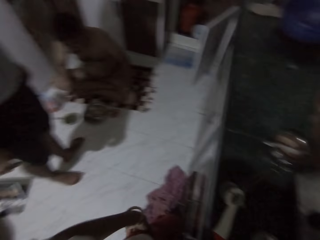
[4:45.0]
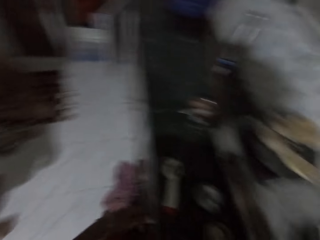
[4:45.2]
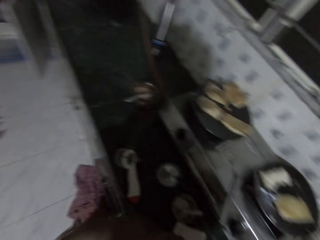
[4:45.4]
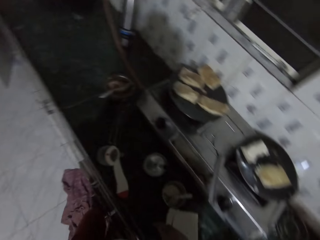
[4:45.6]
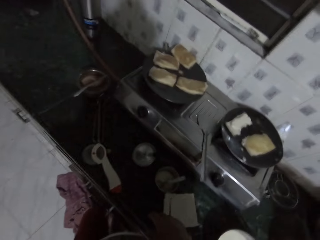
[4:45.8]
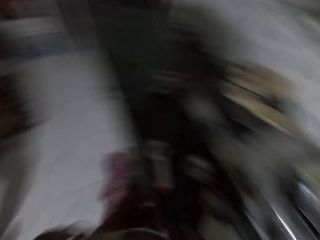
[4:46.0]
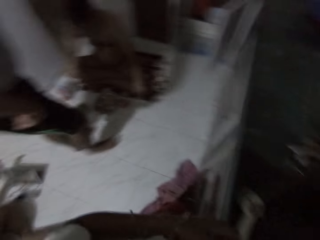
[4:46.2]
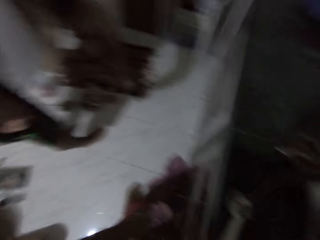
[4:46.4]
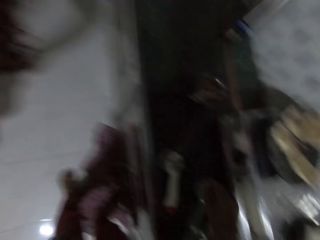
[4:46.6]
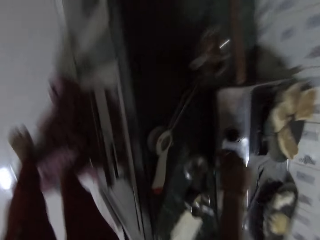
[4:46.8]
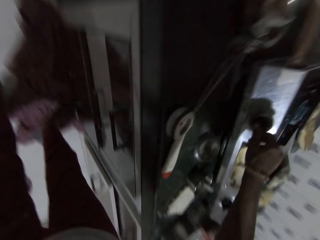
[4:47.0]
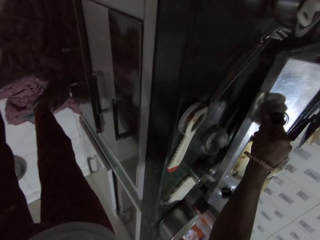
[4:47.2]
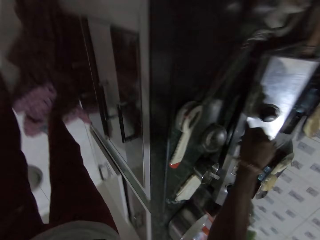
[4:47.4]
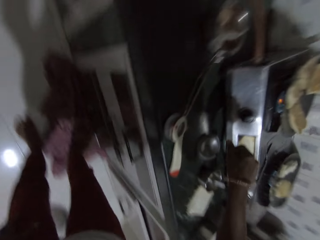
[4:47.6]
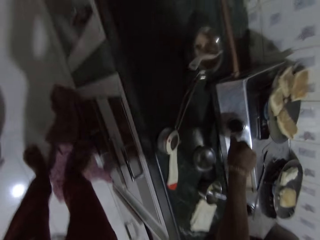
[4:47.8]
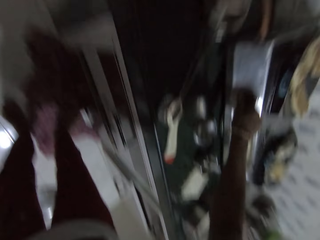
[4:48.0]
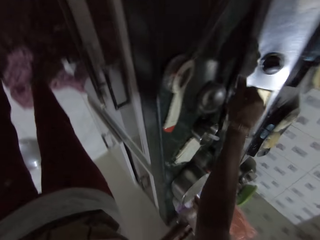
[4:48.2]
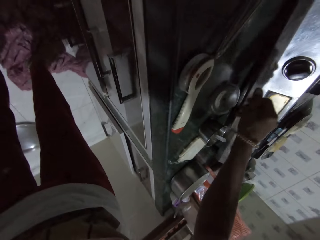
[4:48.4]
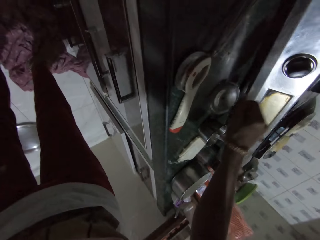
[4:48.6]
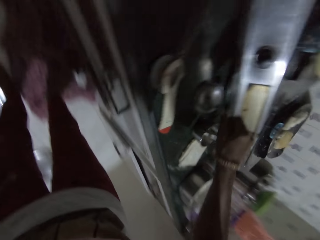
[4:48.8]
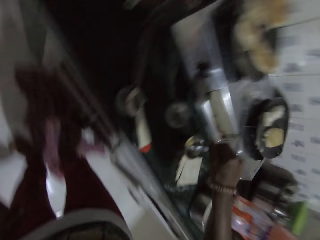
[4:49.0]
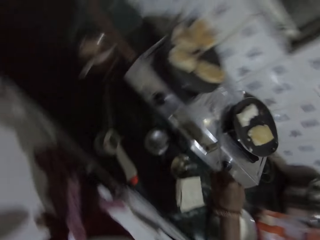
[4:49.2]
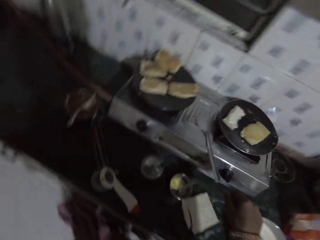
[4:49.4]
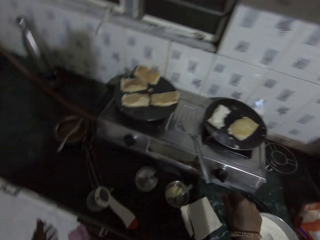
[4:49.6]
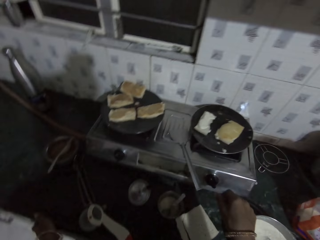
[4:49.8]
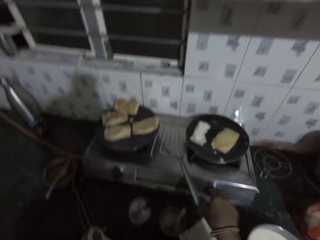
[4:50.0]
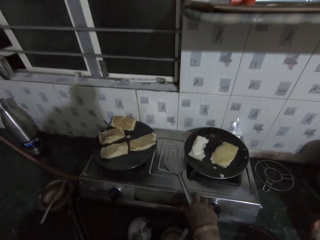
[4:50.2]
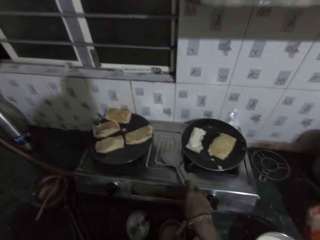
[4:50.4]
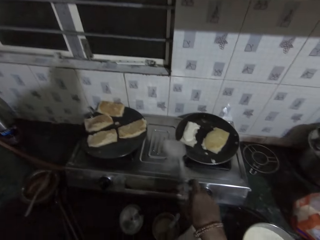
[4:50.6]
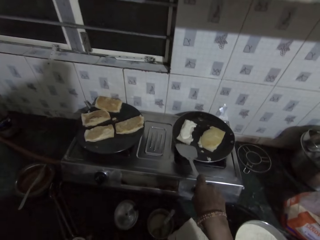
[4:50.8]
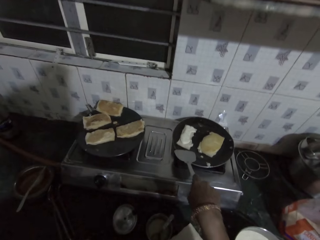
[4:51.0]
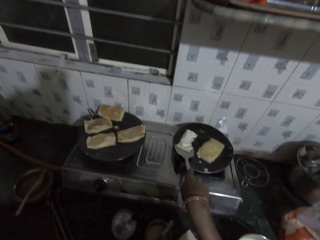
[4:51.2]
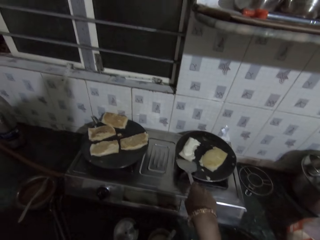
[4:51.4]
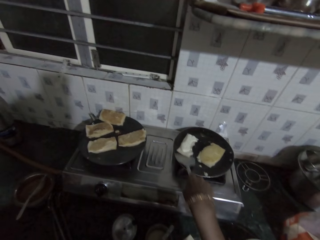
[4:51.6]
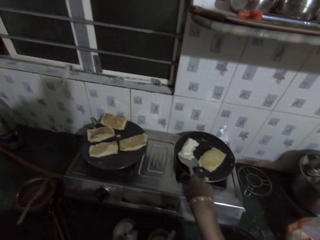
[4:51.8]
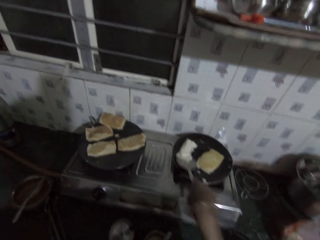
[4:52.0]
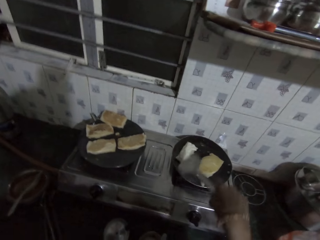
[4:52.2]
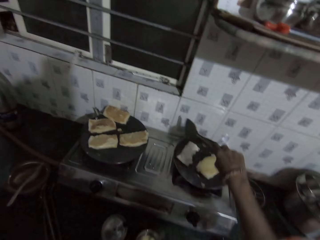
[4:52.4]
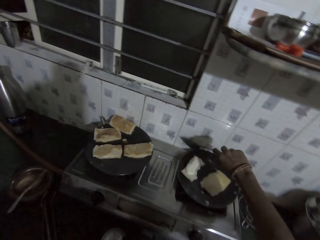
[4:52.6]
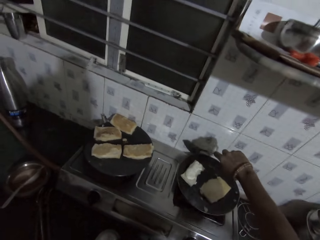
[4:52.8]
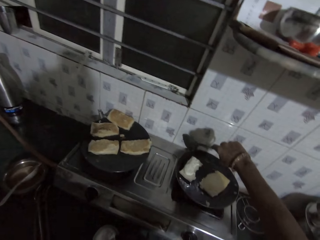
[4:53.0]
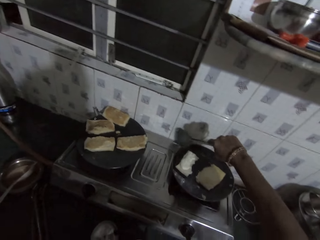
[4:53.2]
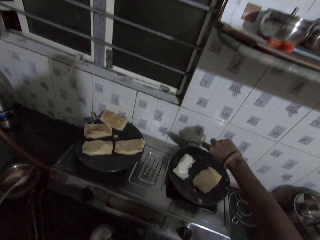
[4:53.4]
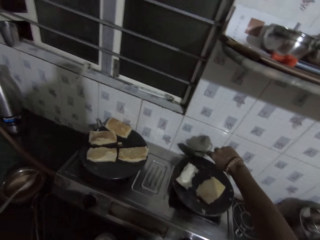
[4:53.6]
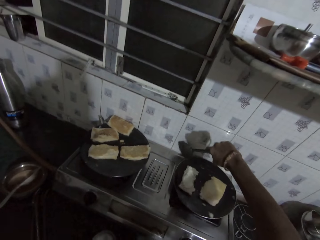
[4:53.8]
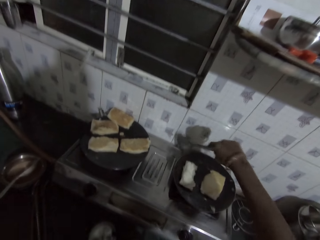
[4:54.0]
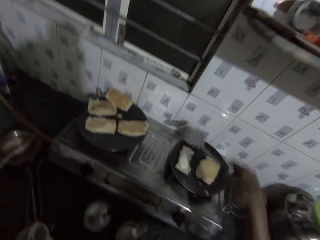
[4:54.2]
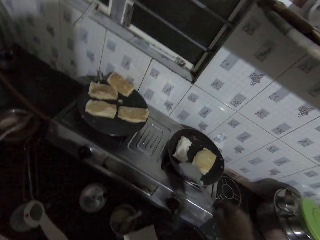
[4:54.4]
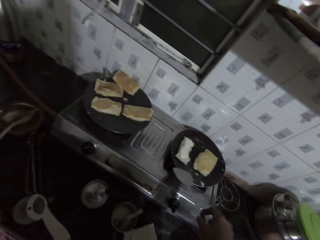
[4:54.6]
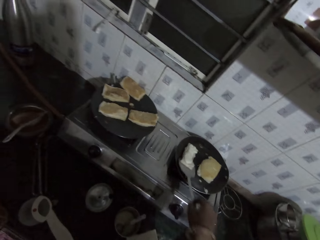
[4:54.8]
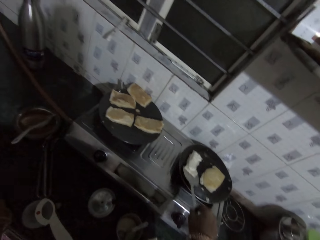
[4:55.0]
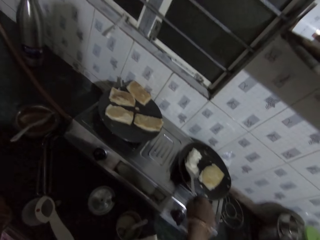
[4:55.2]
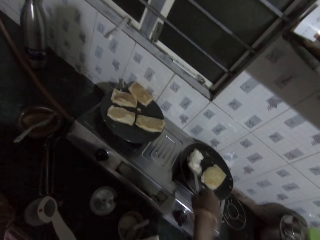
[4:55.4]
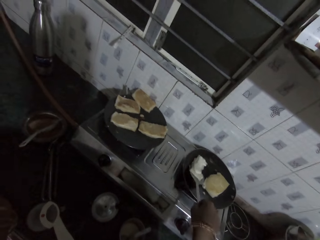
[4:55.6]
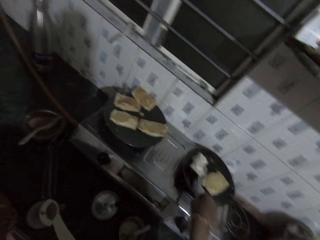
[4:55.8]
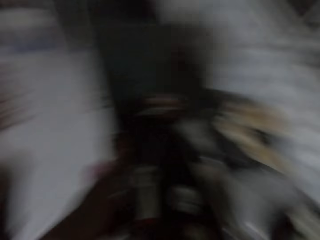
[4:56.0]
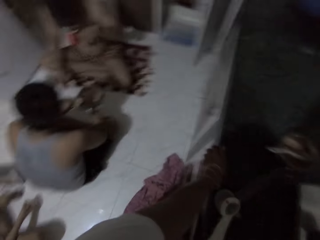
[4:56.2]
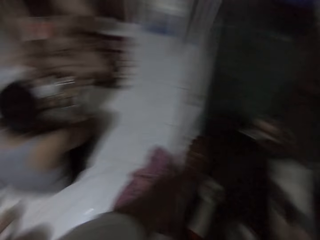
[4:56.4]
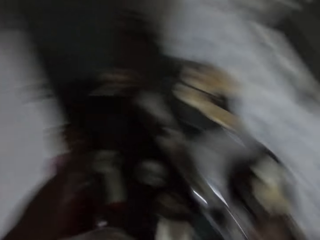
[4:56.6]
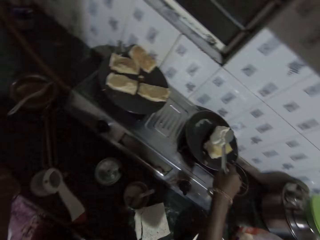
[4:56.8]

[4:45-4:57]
The camera wearer turns a cooker switch on the countertop with her right hand. She picks up a spoon from the cooker on the countertop with her right hand. She turns a sandwich in a mini frying pan on the cooker with the spoon in her right hand. She adjusts the mini frying pan on the cooker with the spoon in her right hand. She turns the sandwich in the mini frying pan on the cooker with the spoon in her right hand.

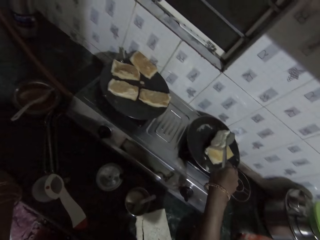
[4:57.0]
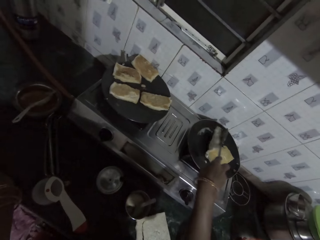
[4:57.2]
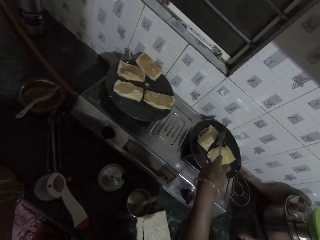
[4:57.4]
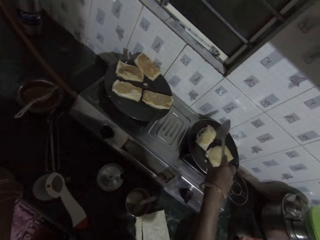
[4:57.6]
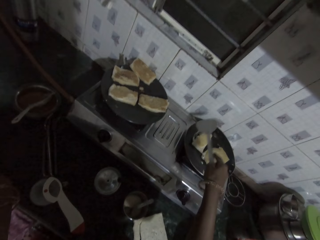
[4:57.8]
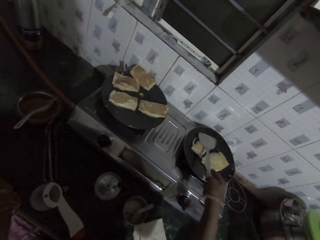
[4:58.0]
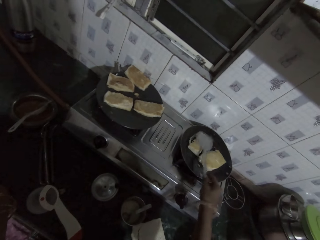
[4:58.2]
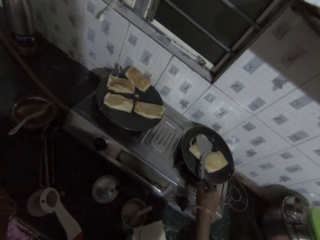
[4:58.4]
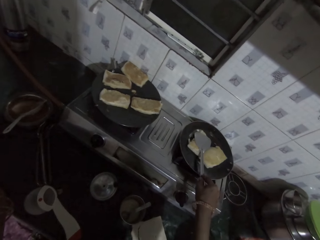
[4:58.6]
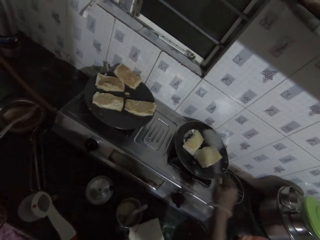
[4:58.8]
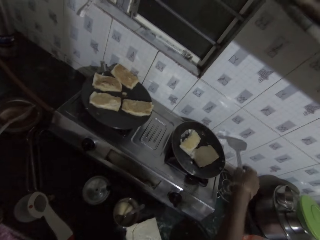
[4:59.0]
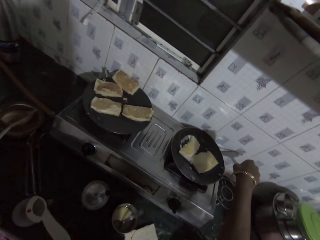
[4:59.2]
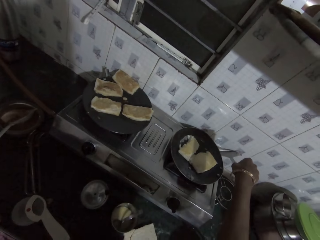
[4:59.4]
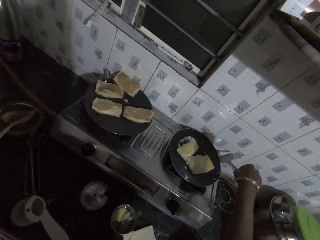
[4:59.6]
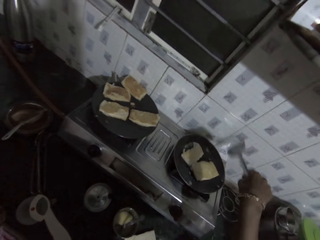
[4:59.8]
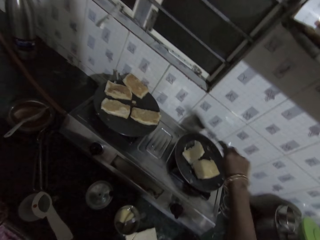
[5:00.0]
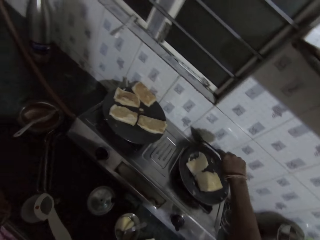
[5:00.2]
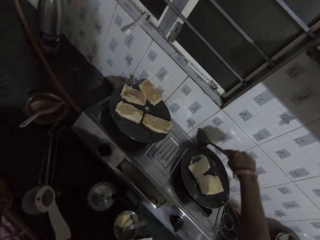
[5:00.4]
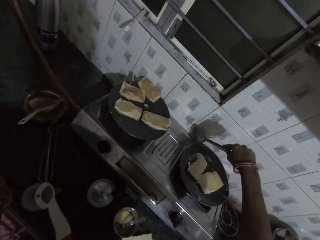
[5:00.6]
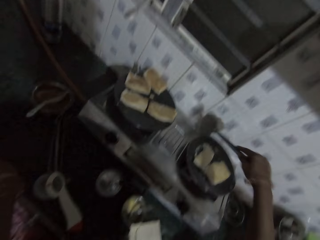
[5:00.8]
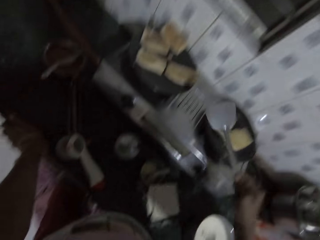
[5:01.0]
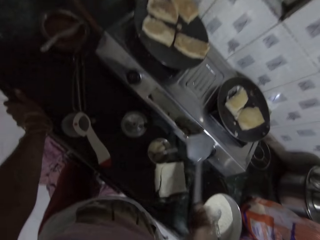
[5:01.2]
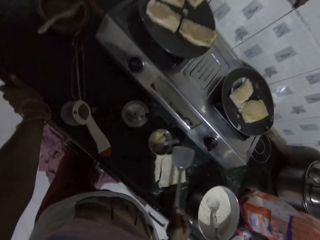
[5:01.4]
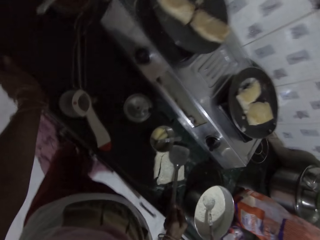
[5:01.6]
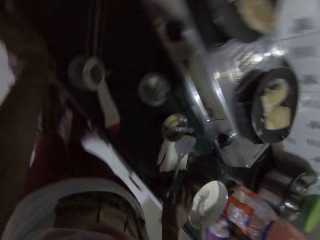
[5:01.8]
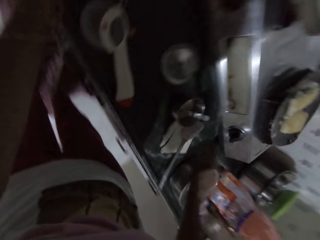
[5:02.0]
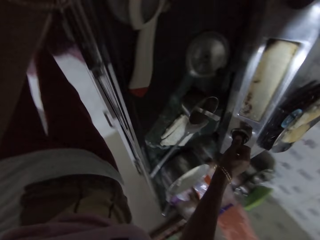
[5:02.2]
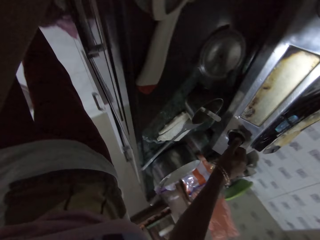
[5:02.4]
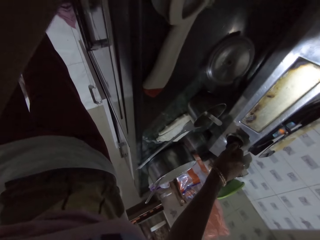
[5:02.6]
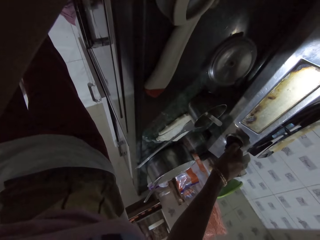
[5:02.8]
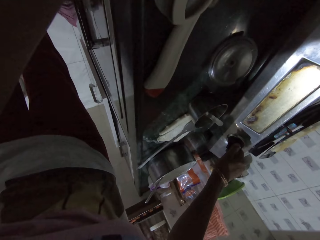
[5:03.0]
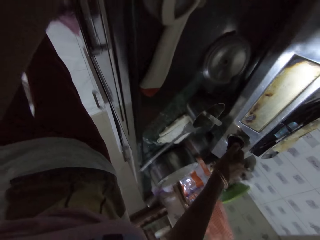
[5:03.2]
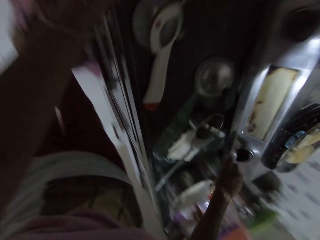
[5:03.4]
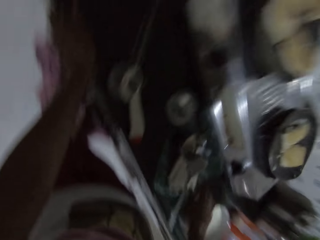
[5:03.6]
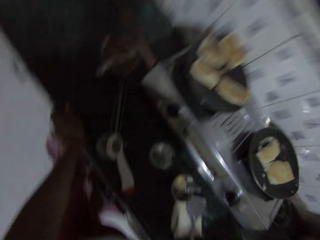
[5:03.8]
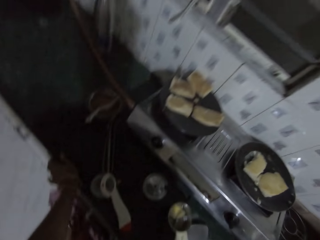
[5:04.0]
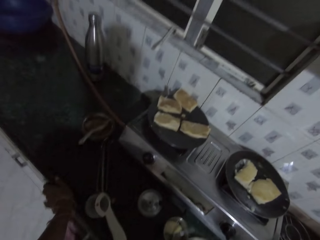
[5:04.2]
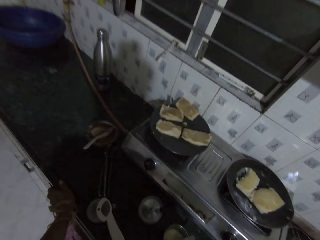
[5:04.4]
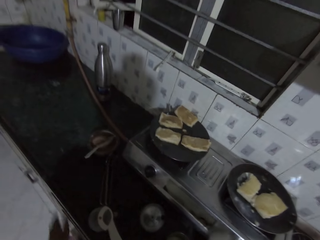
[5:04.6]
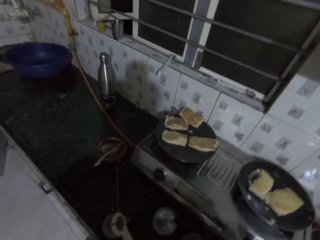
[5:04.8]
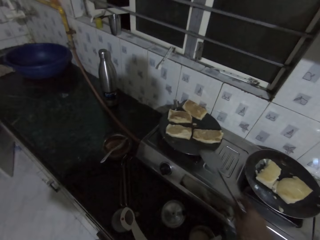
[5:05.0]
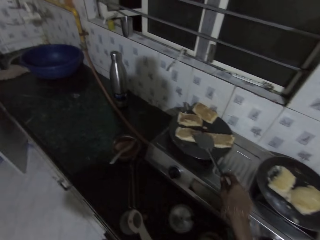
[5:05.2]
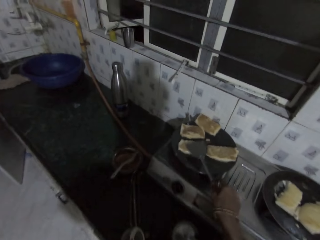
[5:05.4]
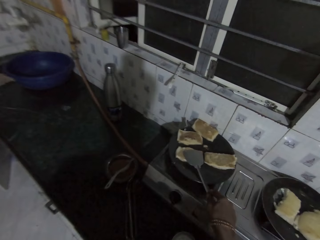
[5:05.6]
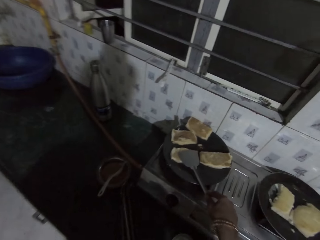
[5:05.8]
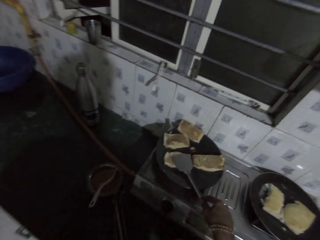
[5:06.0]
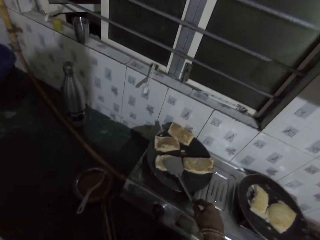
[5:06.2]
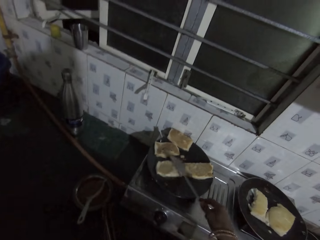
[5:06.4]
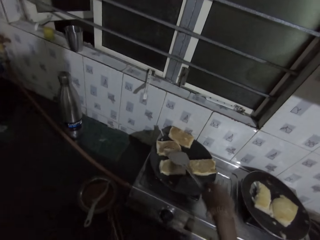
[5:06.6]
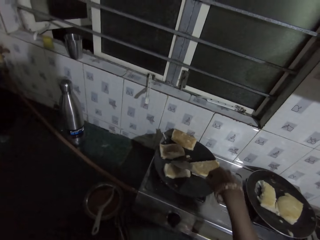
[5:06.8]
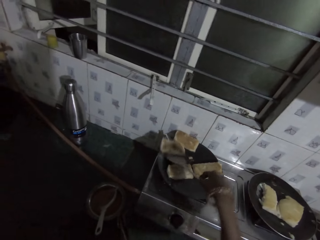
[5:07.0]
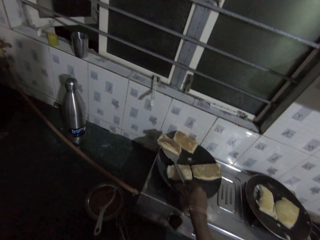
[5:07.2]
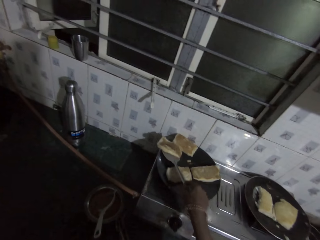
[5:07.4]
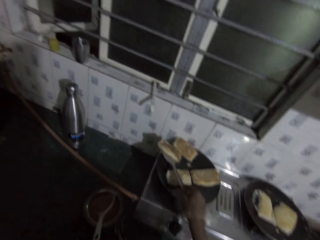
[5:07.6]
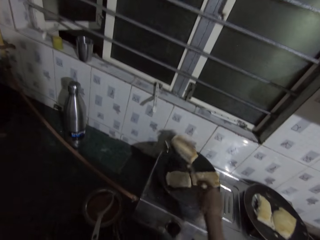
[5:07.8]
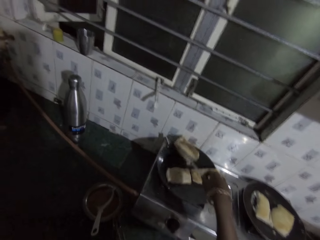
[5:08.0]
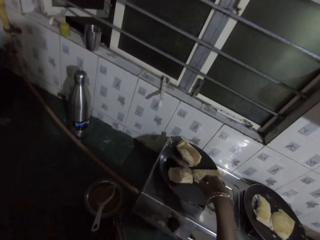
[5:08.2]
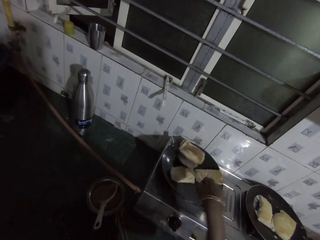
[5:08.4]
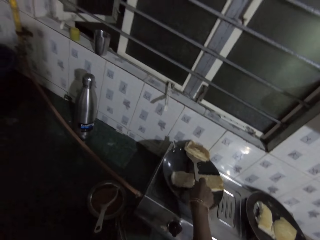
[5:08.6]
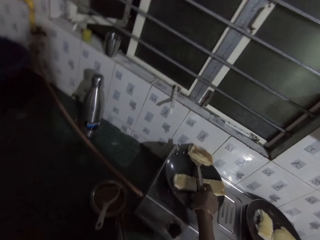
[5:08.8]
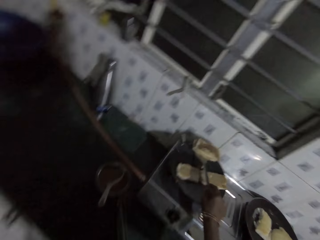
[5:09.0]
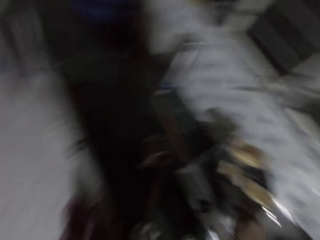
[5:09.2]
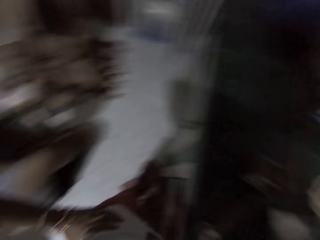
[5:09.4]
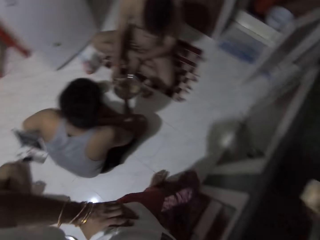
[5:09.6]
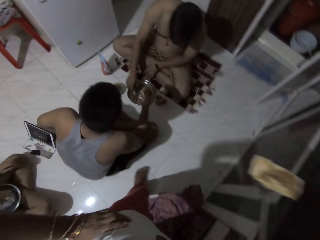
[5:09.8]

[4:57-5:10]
The camera wearer presses the sandwich in the mini frying pan with a spoon in her right hand. She touches the mini frying pan on the cooker or meko with the spoon in her right hand. She adjusts the pan on the meko. She drops the spoon on the slice of bread on the countertop with her right hand. She adjusts the cooker switch with her right hand. She presses the sandwiches in the frying pan on the cooker with the spoon in her right hand. She picks a fried sandwich from the frying pan on the cooker with the spoon in her right hand.
